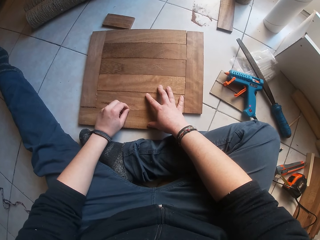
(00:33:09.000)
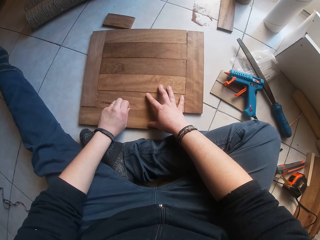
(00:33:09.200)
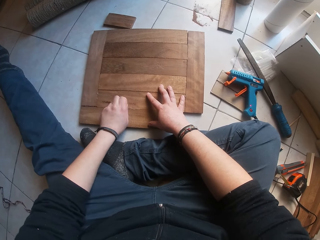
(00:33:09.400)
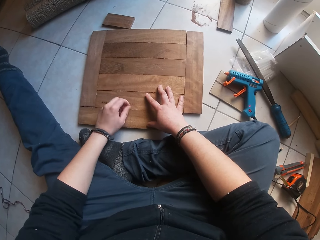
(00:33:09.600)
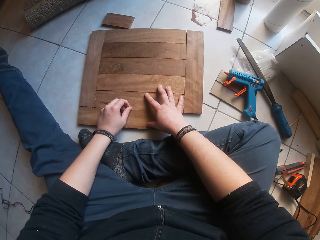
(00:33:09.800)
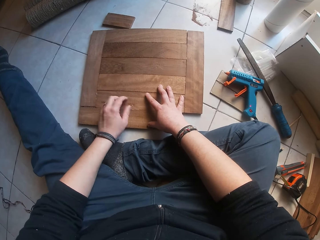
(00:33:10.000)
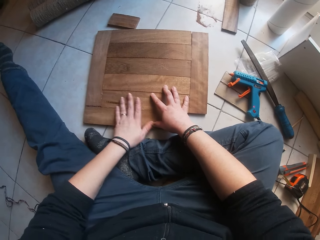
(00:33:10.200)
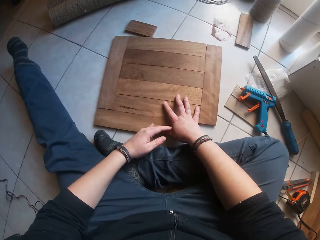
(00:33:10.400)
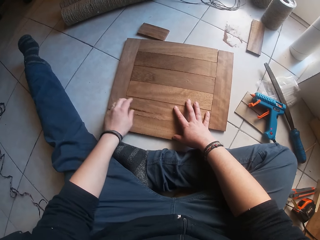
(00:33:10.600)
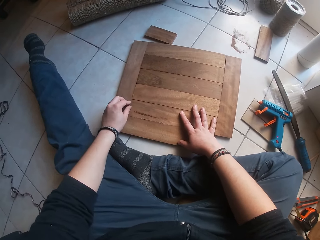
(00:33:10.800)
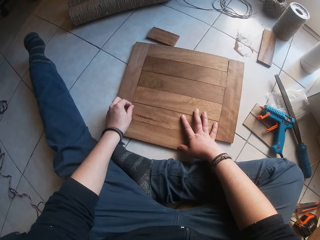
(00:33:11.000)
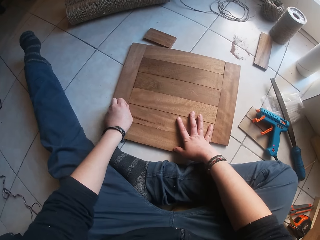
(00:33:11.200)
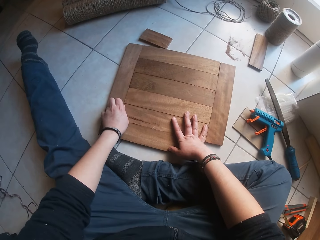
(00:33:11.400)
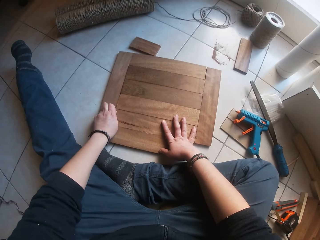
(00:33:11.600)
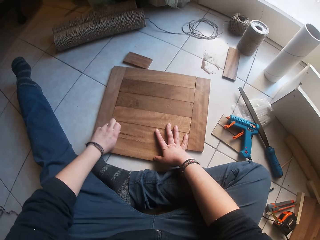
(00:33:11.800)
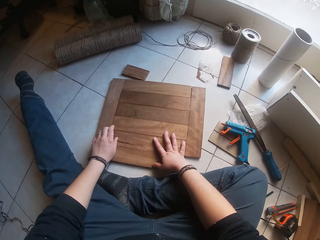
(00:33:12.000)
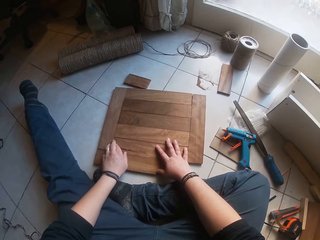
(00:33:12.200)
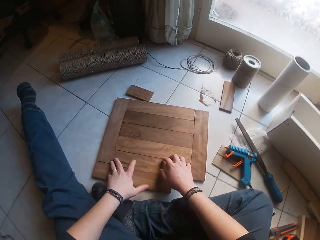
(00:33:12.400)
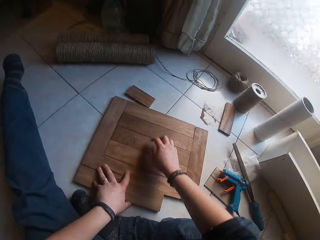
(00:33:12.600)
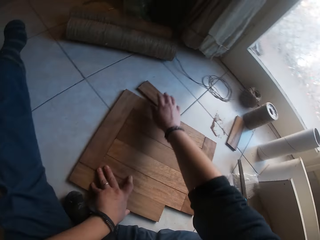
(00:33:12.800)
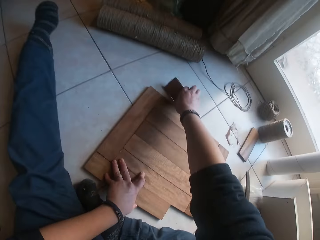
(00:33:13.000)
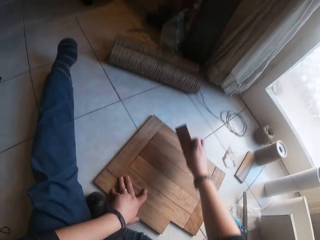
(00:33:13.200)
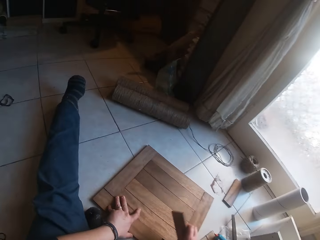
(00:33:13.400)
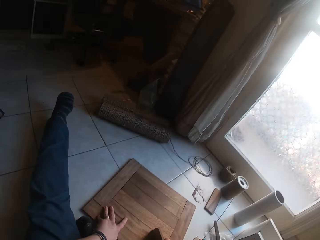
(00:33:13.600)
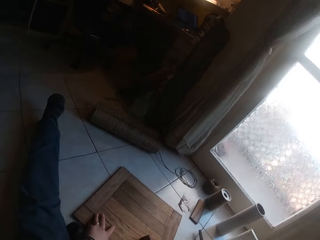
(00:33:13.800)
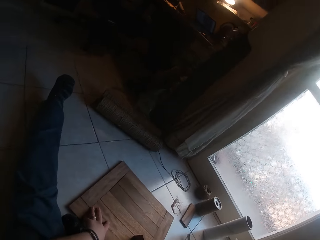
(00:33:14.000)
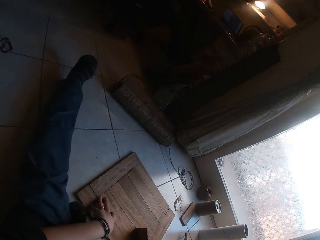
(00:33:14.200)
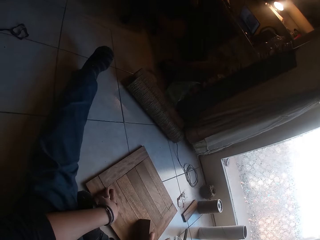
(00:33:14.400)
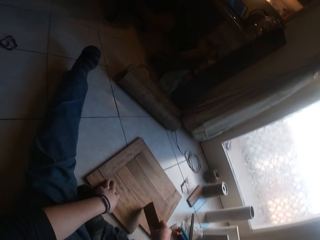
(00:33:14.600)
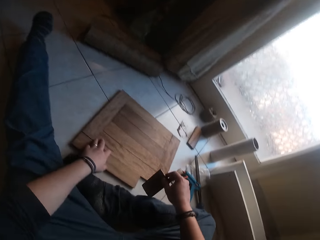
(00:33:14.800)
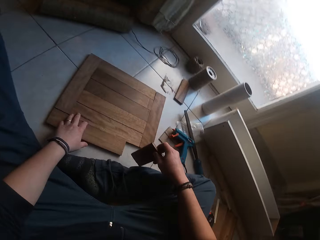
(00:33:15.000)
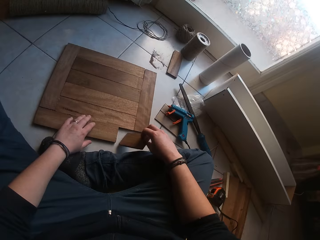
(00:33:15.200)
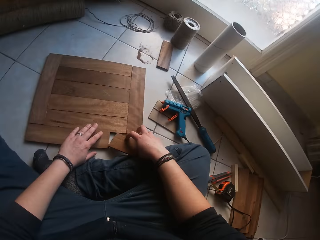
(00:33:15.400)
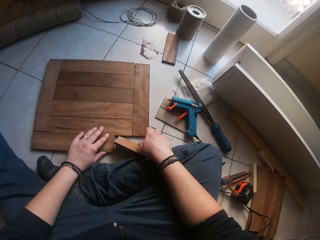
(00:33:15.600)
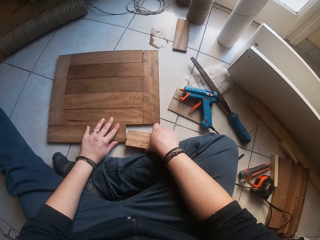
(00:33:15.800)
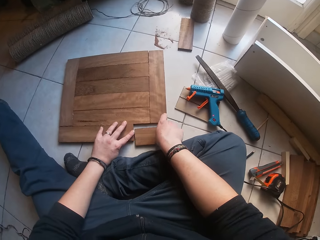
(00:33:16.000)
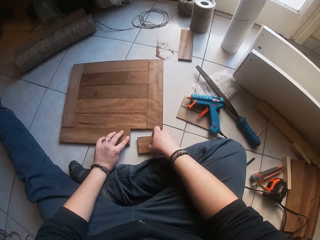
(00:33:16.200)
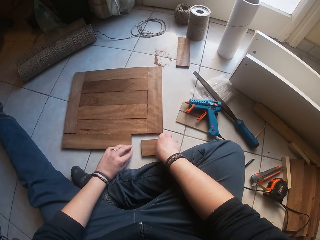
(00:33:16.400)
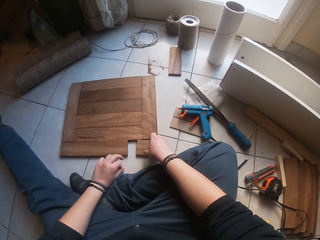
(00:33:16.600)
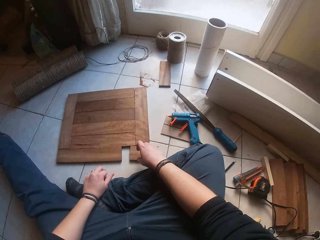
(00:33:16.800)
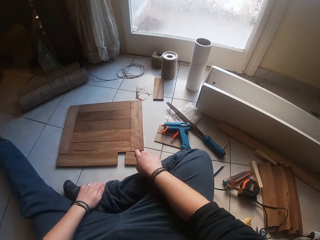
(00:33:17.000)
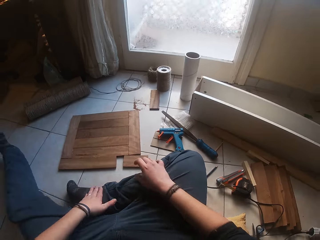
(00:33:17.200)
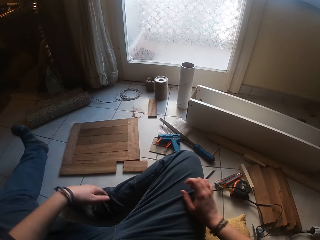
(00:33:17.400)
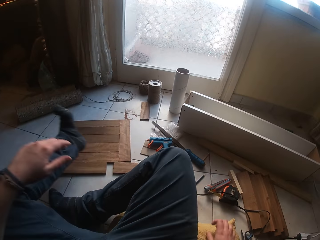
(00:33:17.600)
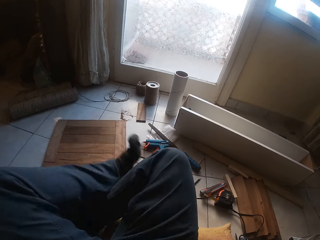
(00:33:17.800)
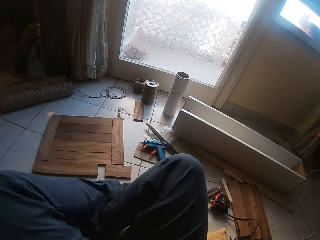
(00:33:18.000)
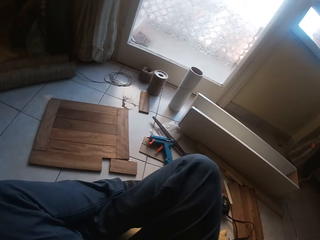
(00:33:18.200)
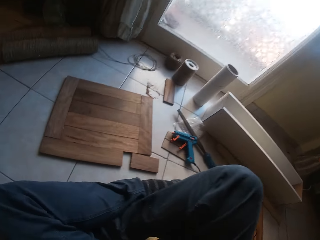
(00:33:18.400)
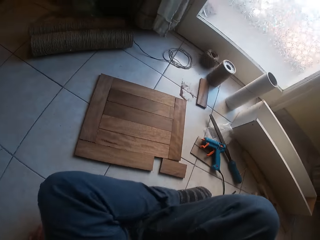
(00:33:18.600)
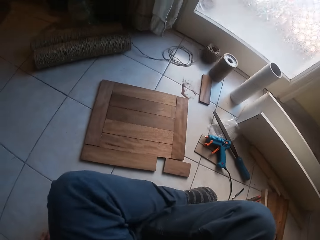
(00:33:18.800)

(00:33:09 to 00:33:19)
The camera wearer wipes the surface of the wooden structure with his left hand. He pulls out a wood fiber from the wooden structure with his left hand. He picks up the piece of wood or wood plank from the floor with his right hand. He places the piece of wood on the floor with his right hand. He fixes the wood plank into the structure.

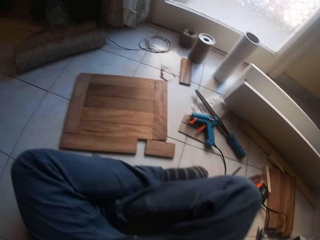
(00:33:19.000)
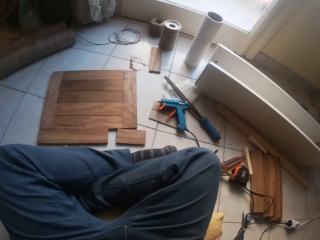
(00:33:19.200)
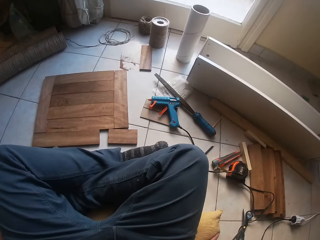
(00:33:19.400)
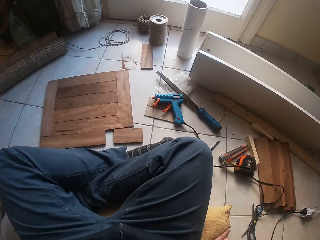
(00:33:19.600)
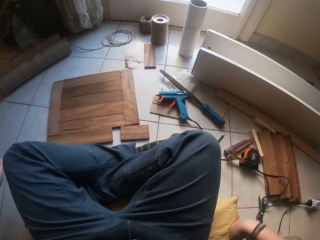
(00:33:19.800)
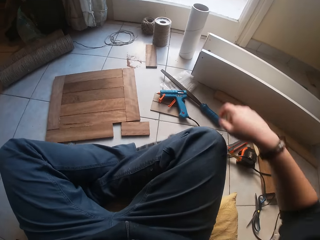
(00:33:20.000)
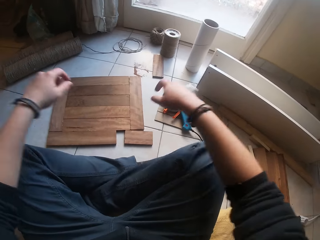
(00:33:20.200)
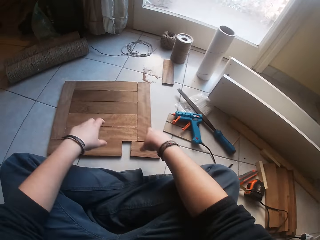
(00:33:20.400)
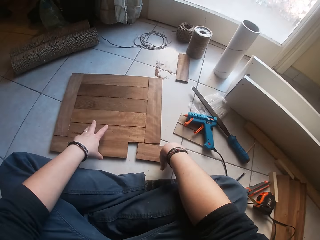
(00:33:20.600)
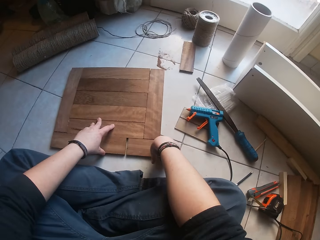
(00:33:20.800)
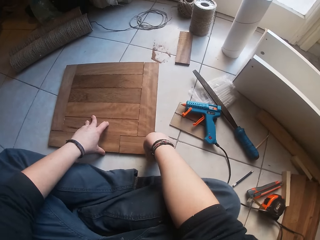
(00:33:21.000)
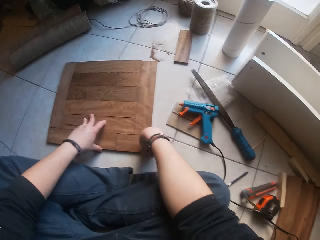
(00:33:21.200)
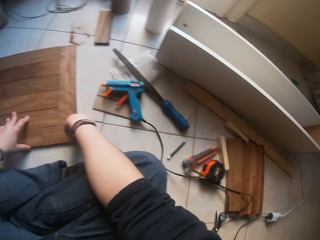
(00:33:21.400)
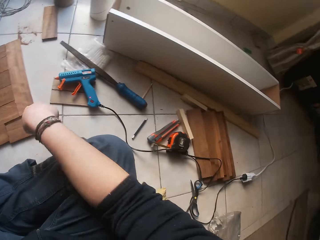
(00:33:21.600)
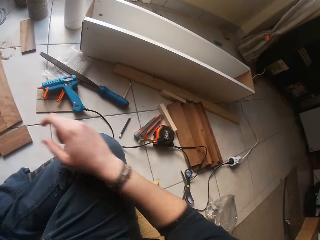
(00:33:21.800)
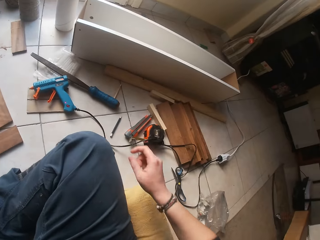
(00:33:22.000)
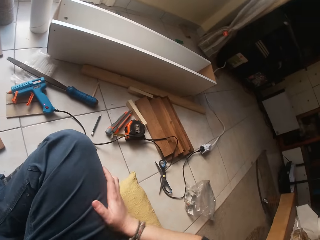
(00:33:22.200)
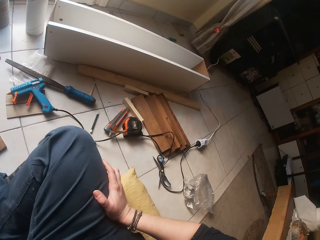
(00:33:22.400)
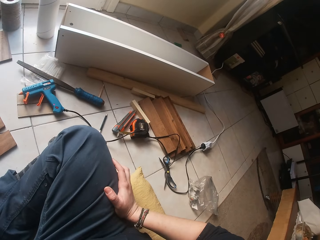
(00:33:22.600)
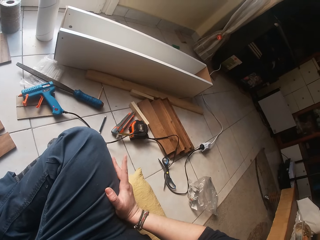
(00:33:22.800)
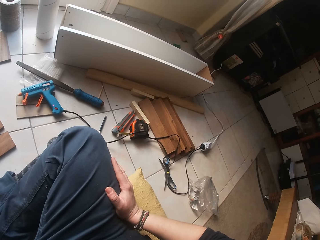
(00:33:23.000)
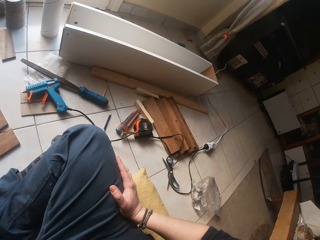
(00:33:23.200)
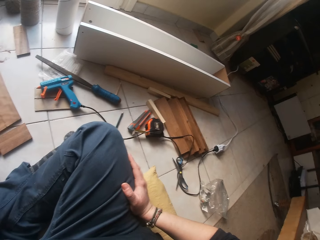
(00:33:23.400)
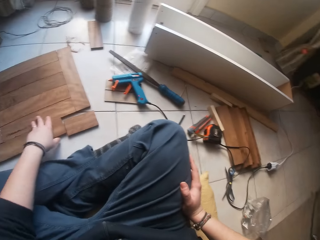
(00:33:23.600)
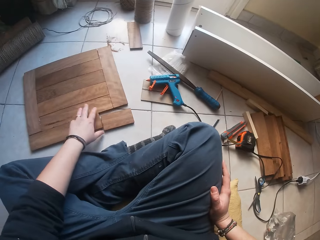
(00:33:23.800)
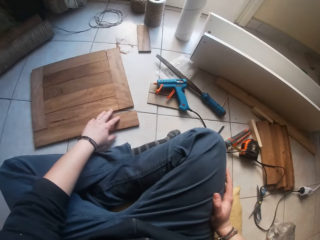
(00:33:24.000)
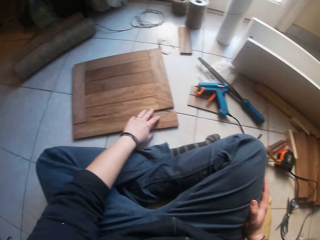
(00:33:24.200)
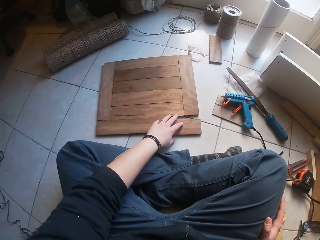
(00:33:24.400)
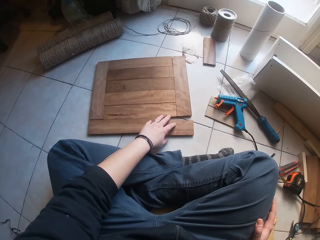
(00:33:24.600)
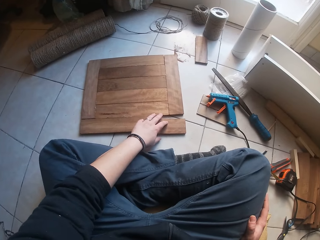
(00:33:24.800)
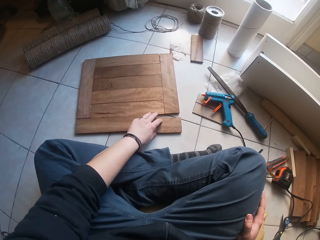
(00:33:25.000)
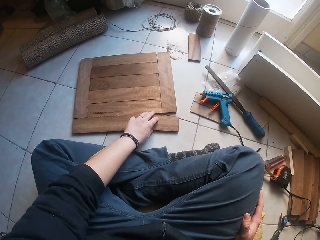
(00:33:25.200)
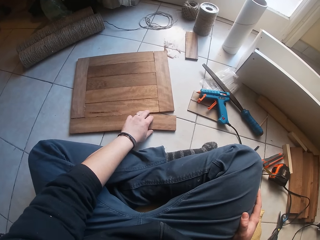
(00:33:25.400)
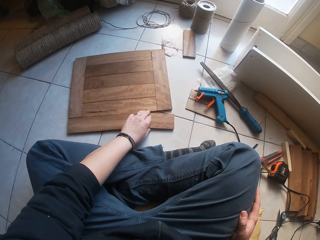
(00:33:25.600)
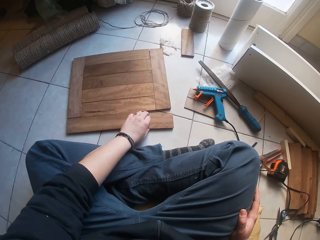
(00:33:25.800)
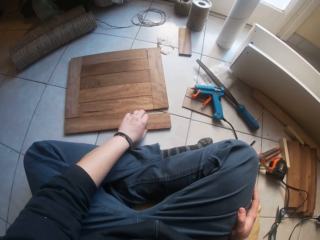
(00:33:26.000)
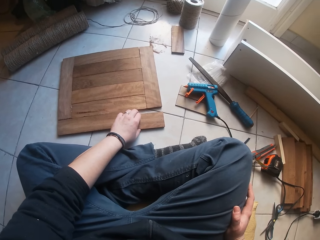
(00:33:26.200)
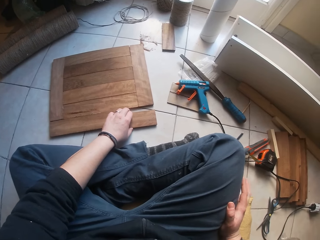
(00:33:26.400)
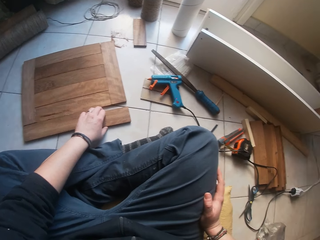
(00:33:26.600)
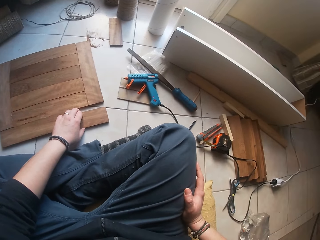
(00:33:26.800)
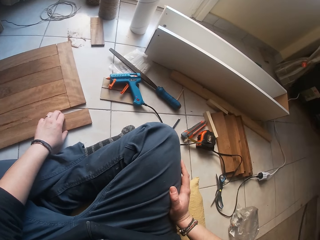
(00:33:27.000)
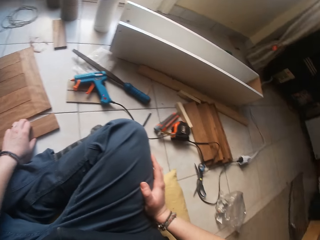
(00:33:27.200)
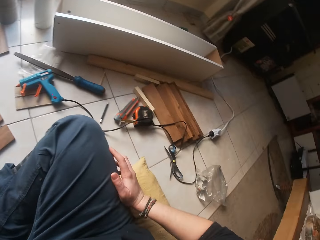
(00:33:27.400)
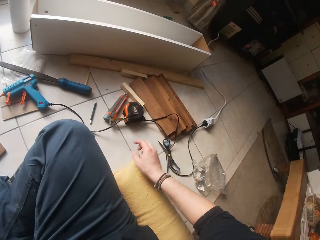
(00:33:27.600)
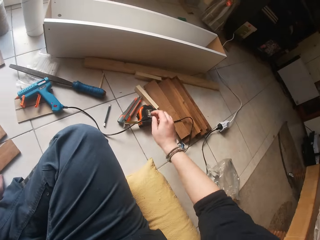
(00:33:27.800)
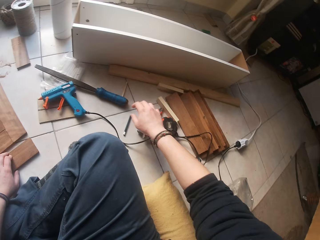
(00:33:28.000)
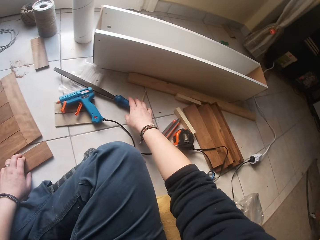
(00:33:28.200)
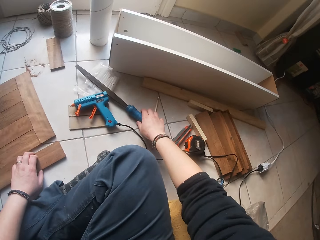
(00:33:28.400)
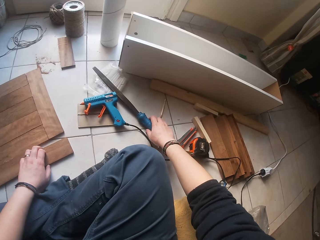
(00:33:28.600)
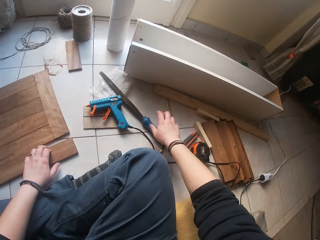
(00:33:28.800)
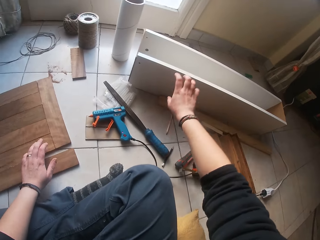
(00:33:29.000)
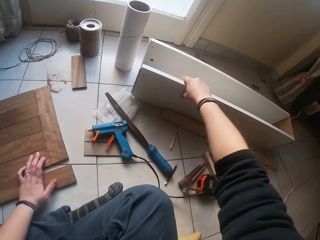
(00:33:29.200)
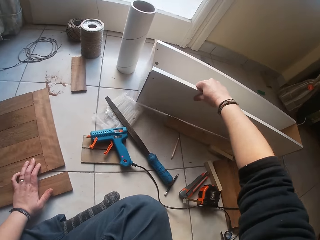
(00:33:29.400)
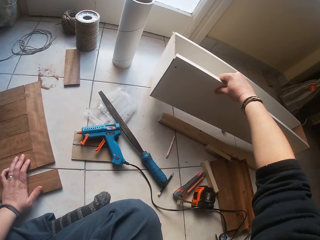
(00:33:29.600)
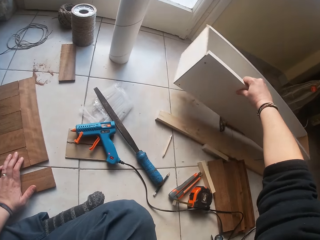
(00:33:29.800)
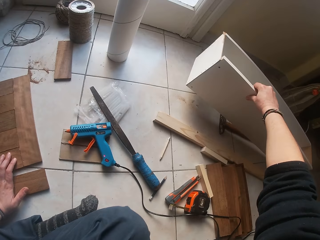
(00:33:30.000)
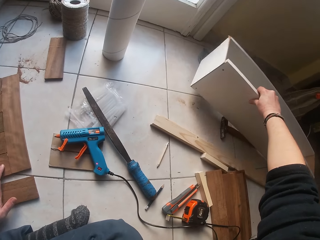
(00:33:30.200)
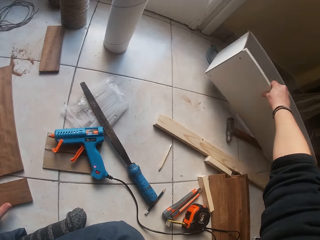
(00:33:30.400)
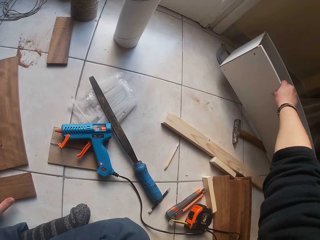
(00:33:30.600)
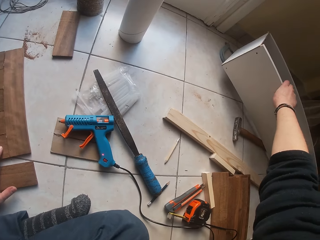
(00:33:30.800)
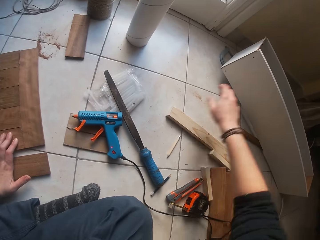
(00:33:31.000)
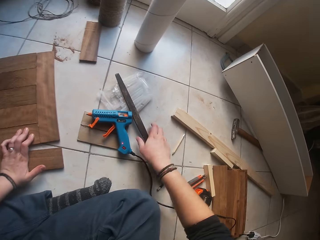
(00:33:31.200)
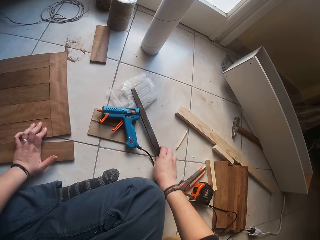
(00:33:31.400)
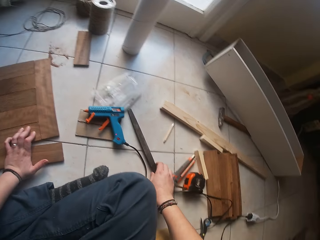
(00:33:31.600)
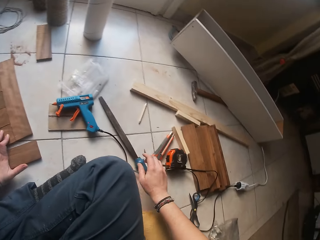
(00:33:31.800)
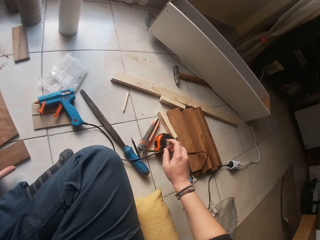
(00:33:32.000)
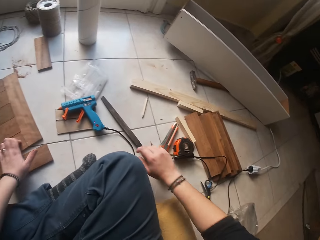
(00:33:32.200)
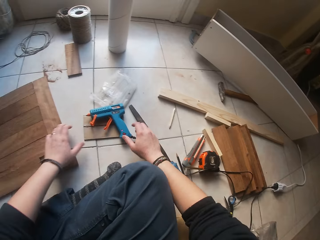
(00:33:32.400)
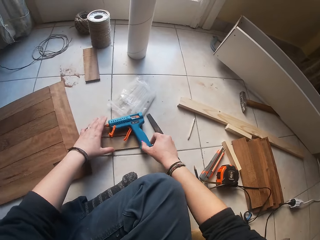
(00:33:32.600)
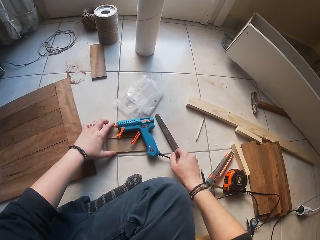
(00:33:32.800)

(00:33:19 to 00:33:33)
The camera wearer sets the piece of wood on the edge of the wooden structure with his right hand. He looks around. He adjusts the piece of wood on the floor with his left hand. He adjusts the chisel on the floor with his right hand. He picks a file. He adjusts a wooden box on the floor with his right hand. He picks the cuboid wood structure and puts down the cuboid wood structure. He adjusts the chisel on the floor with his right hand.
